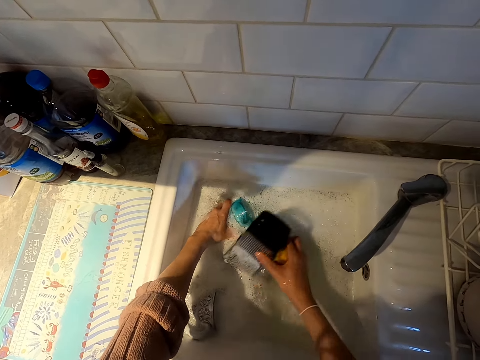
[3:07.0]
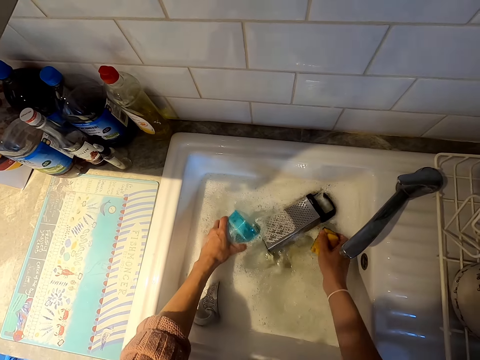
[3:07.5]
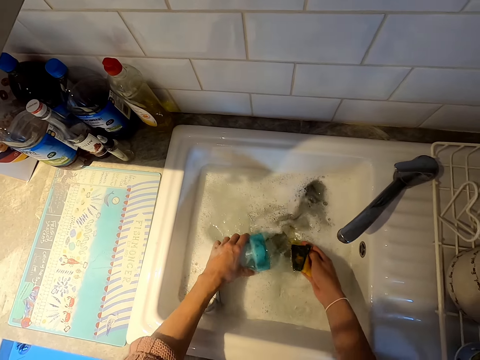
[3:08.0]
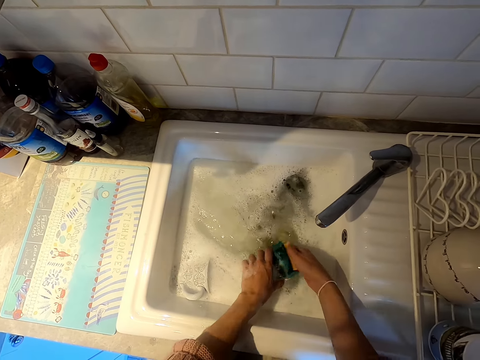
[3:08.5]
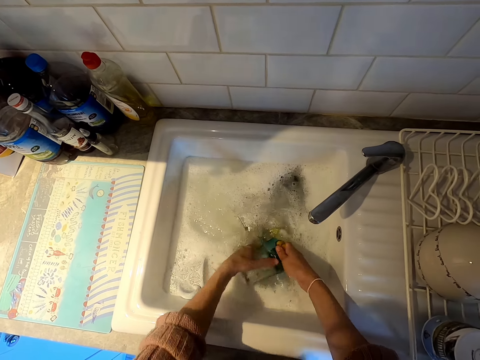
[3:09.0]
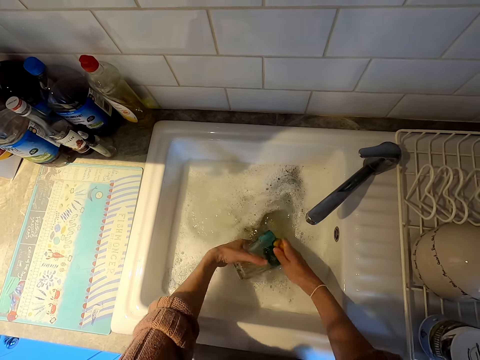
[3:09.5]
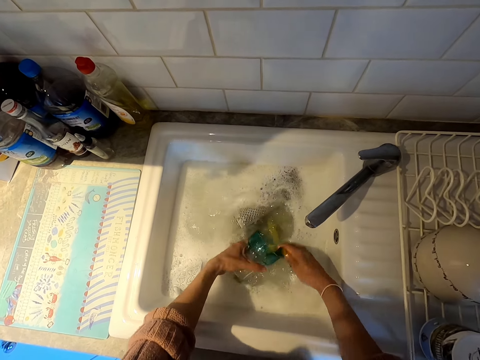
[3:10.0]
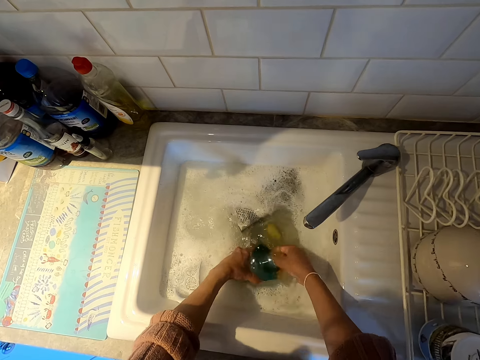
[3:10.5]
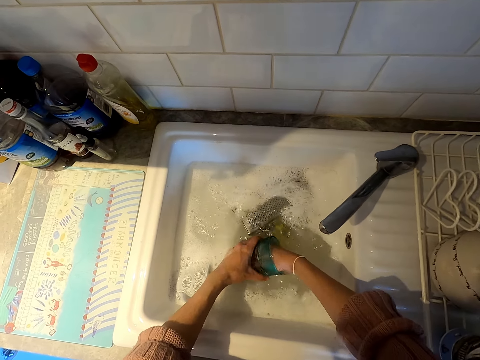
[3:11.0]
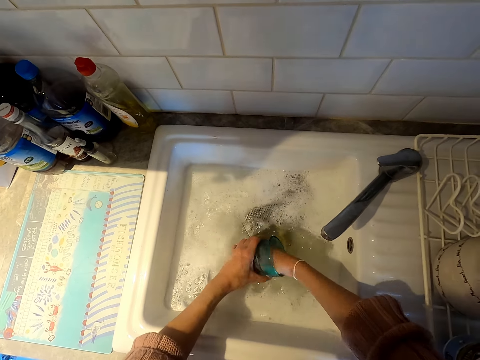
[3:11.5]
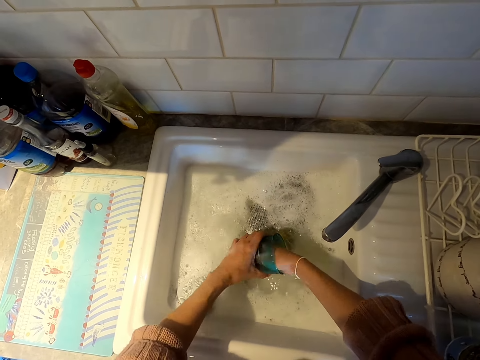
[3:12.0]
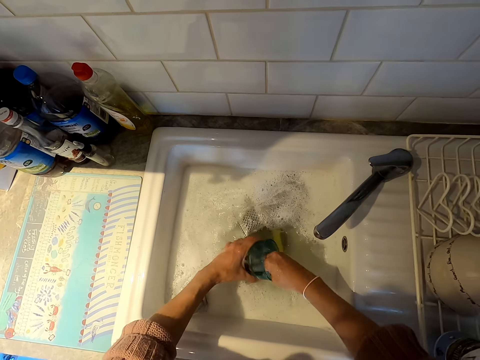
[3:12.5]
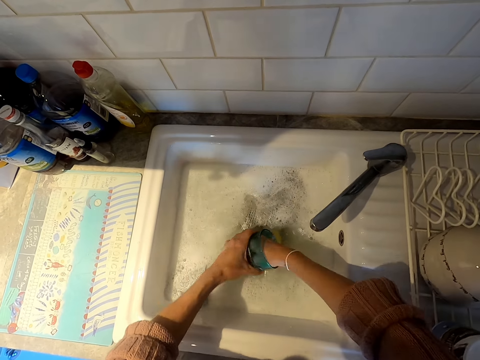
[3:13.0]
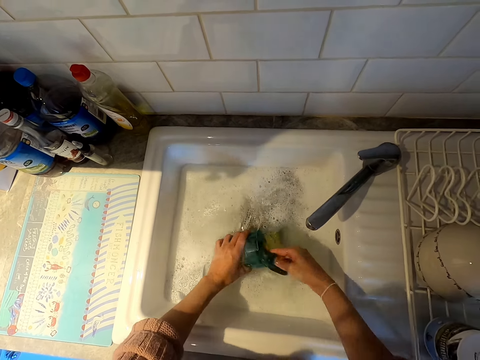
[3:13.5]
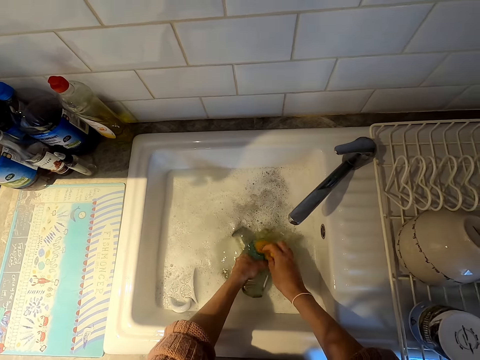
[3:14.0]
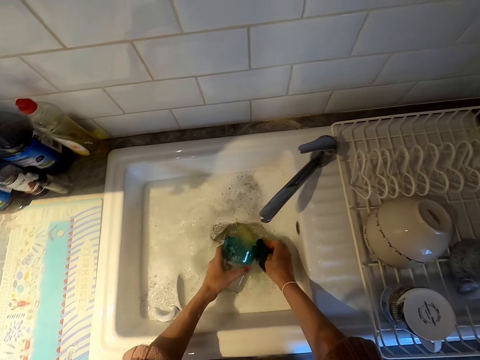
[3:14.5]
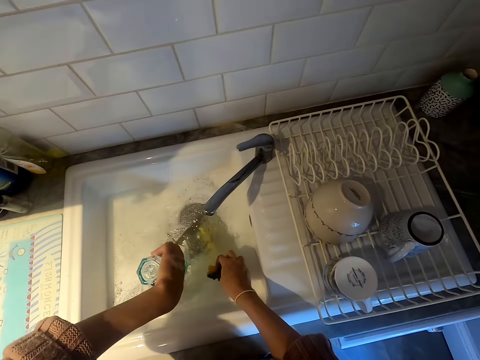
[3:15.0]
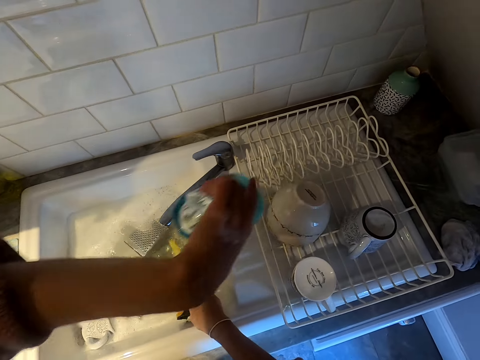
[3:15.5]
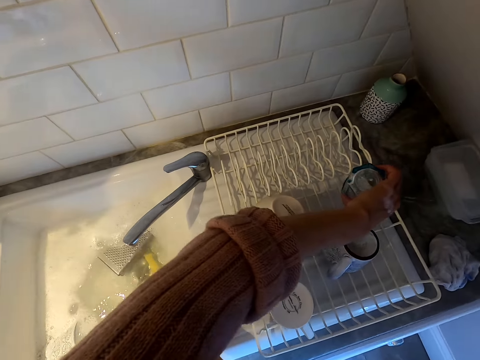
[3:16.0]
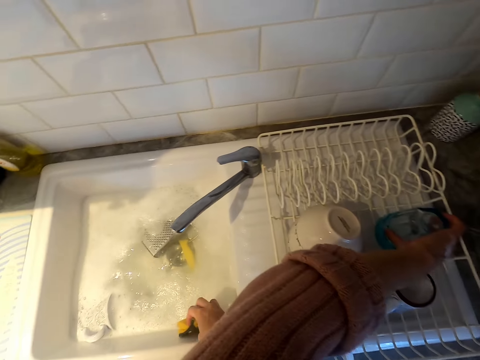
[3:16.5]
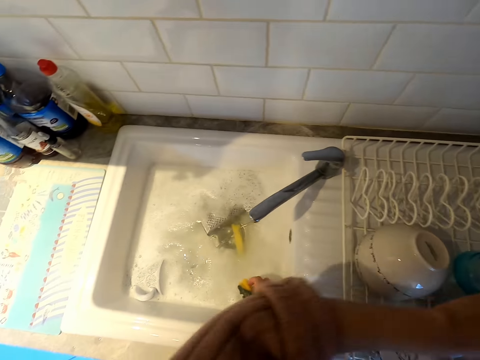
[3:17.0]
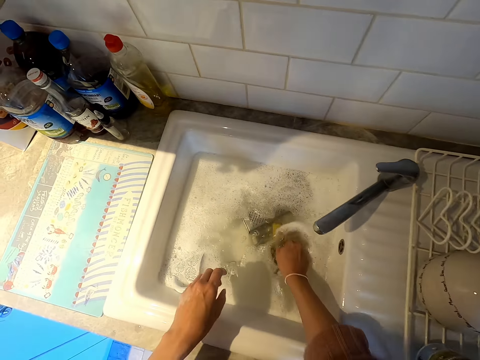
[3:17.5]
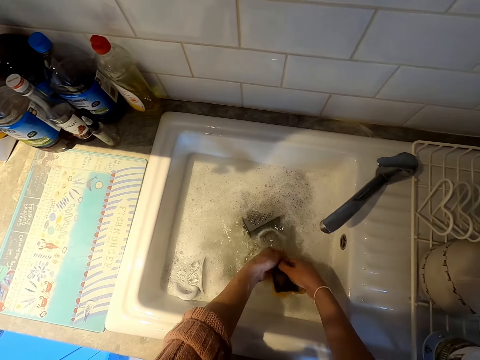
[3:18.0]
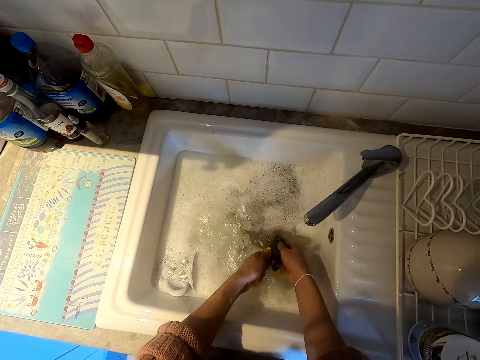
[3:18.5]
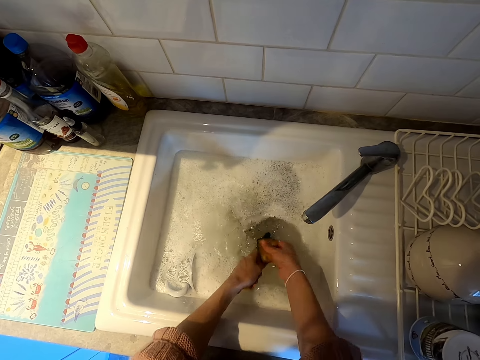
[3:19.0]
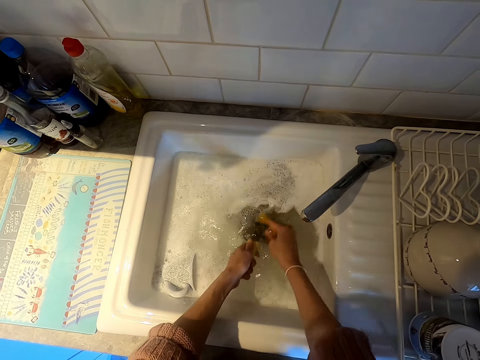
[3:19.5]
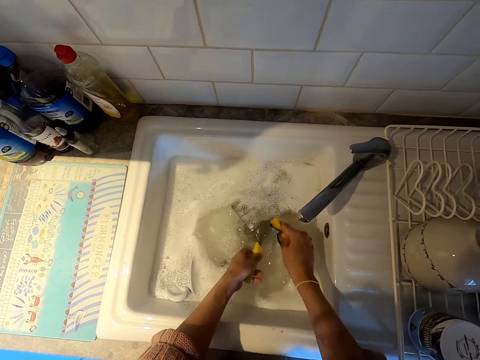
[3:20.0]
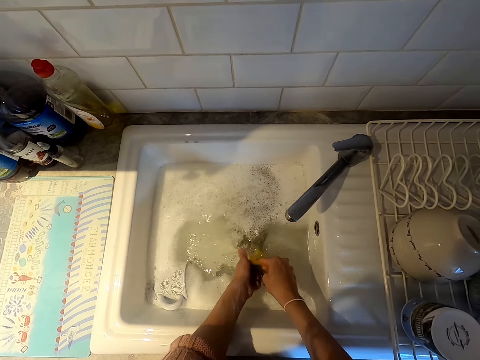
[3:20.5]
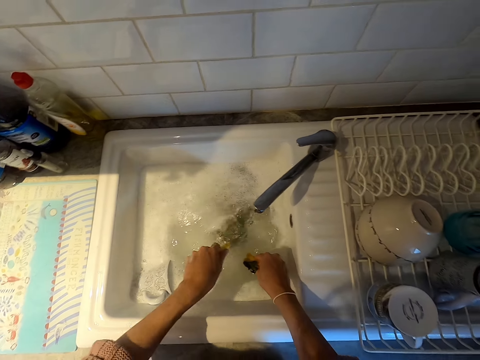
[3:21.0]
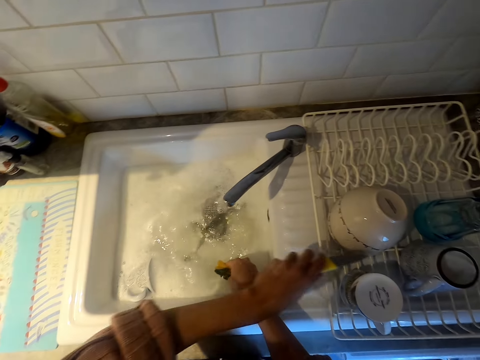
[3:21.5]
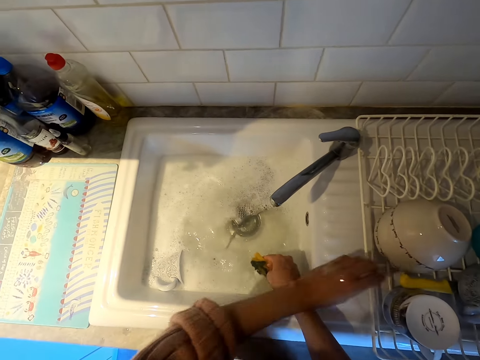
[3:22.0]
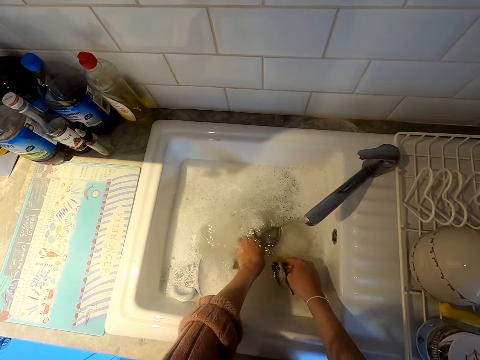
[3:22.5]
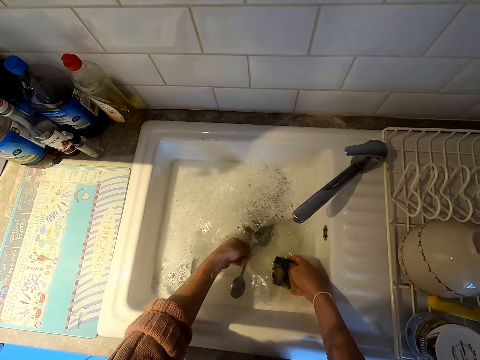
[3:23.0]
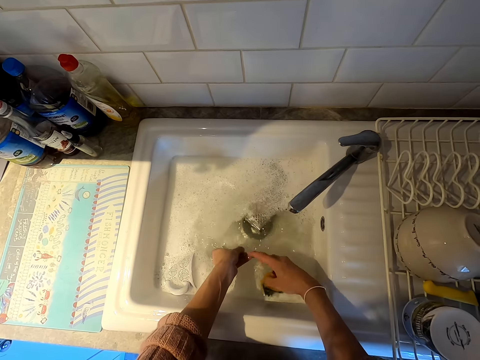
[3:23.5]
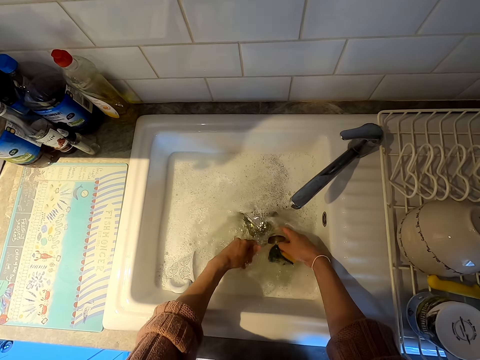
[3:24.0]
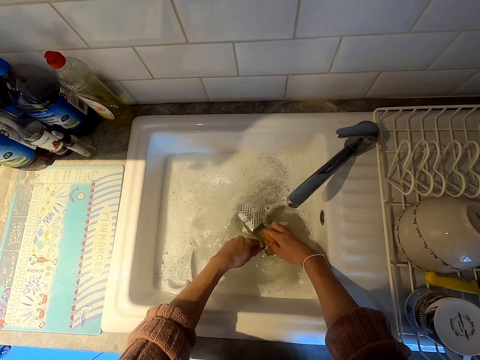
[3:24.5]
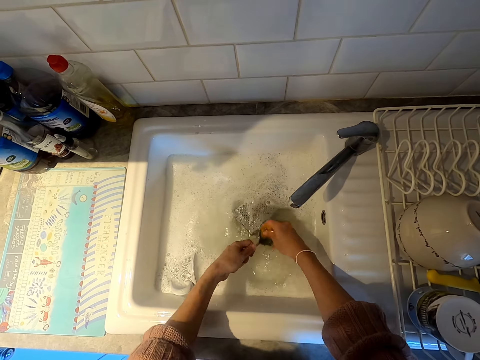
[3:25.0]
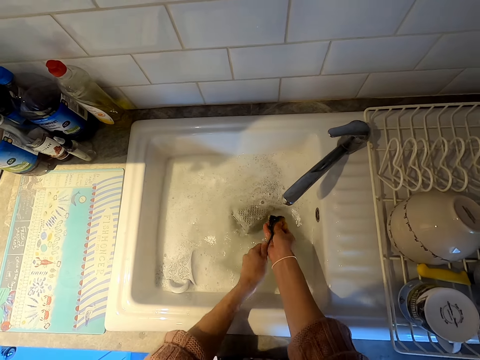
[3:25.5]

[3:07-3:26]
The camera wearer washes a glass. They put the glass in the dish rack. They wash a knife. They put the knife in the dish rack. They wash a spoon.

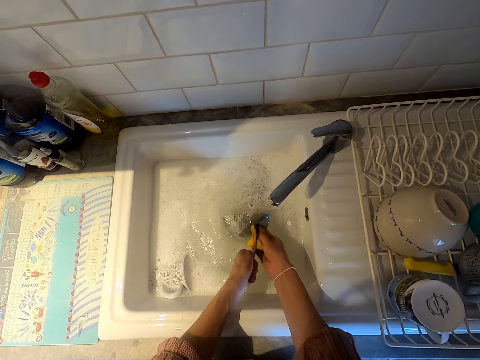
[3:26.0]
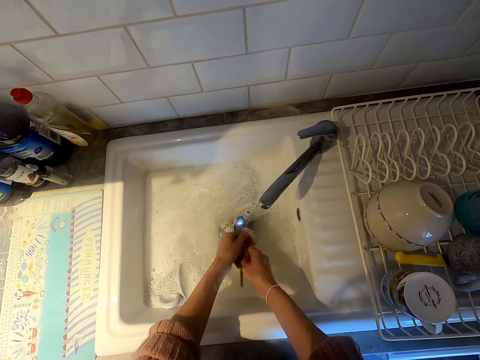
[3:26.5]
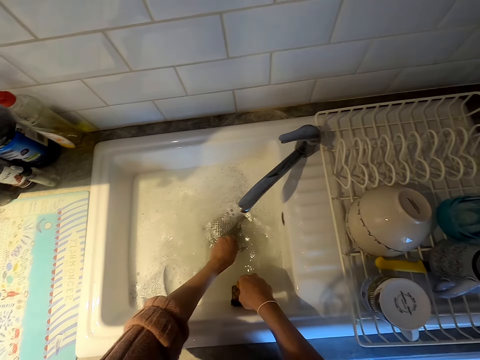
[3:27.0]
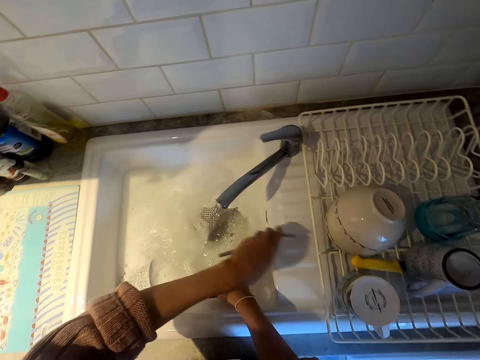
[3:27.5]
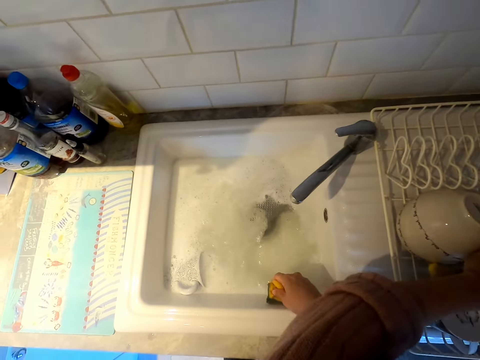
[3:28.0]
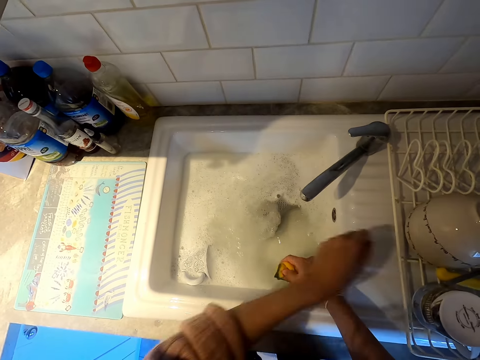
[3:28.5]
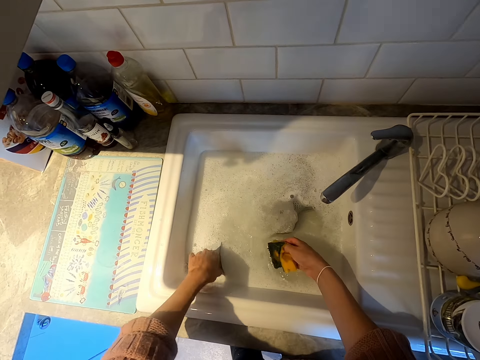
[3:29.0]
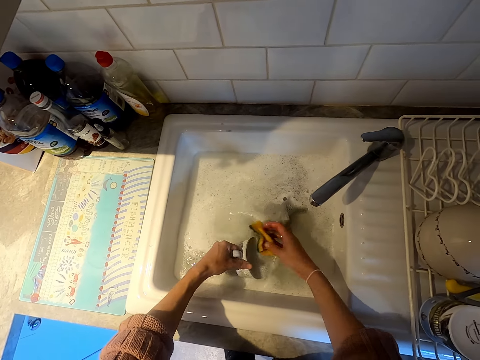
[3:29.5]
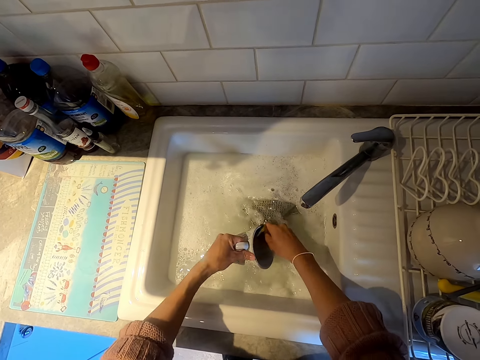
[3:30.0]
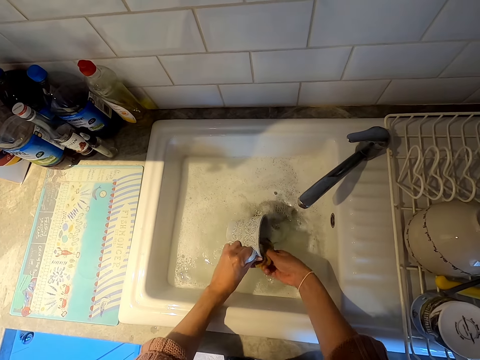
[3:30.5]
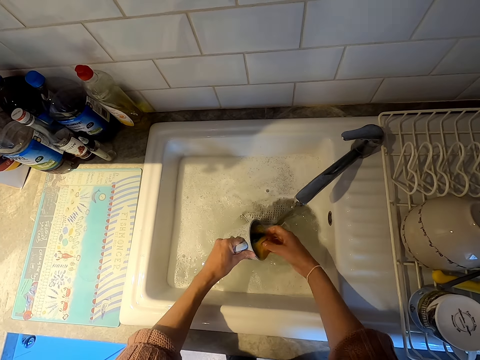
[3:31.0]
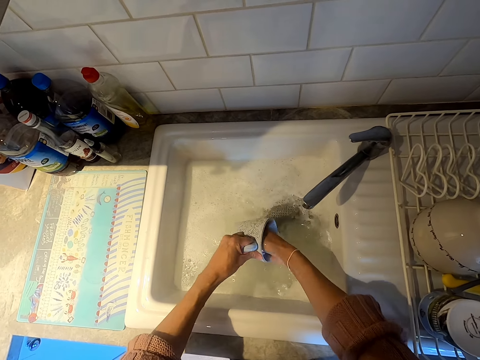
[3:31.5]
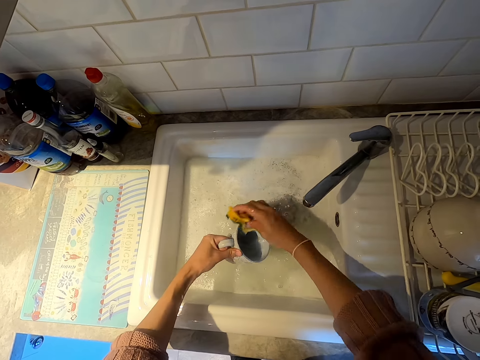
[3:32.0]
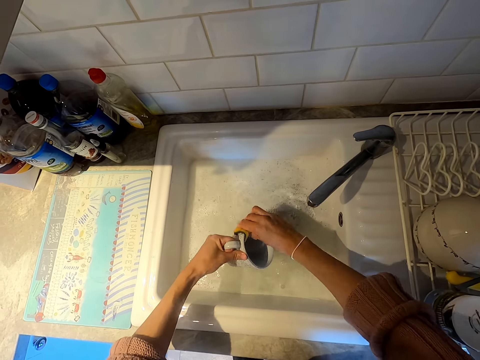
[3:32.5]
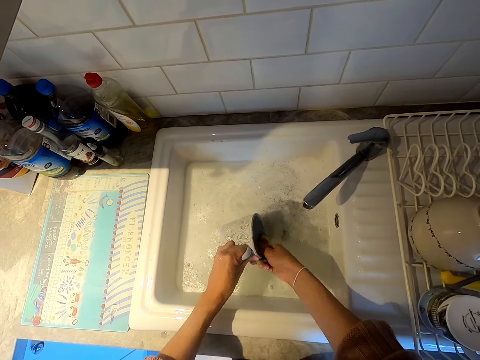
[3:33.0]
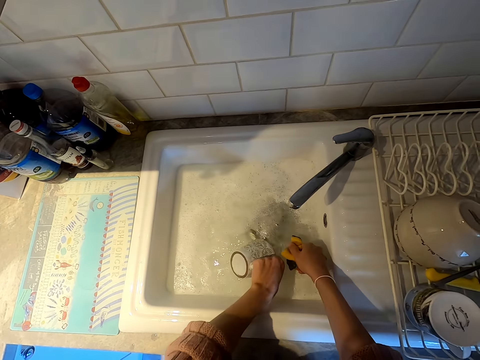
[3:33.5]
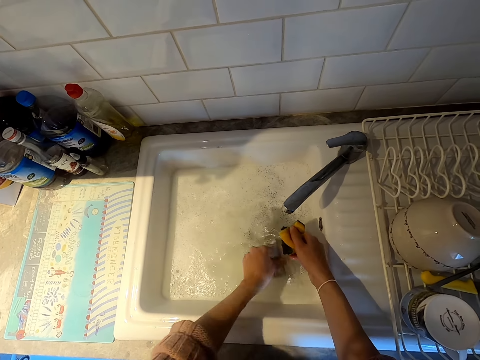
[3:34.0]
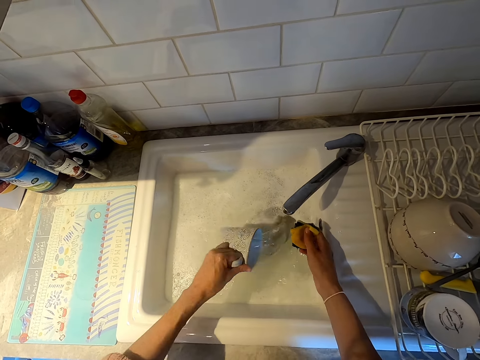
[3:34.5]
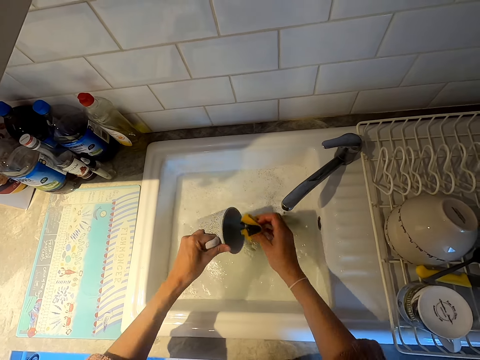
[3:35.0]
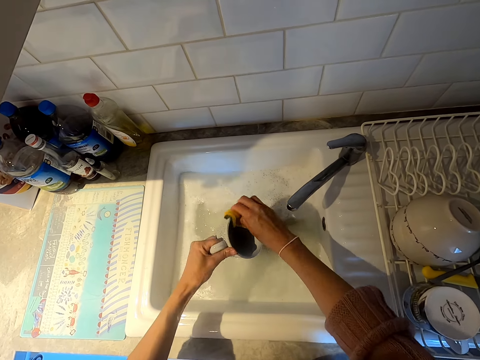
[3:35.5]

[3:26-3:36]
The camera wearer puts a spoon in the dish rack. They wash a cup.
